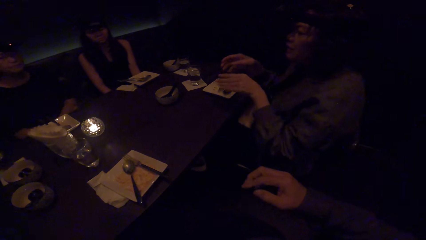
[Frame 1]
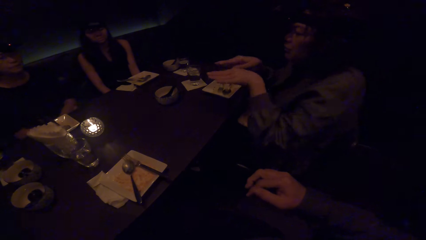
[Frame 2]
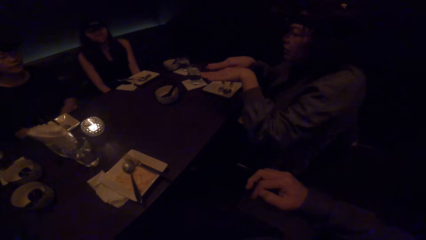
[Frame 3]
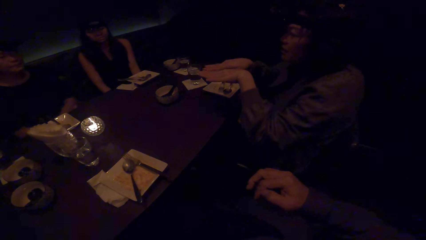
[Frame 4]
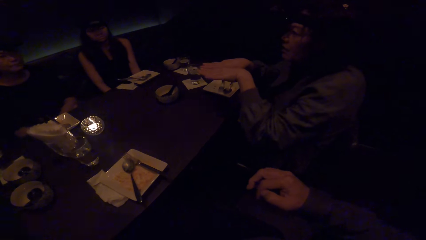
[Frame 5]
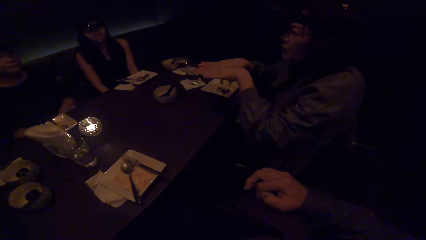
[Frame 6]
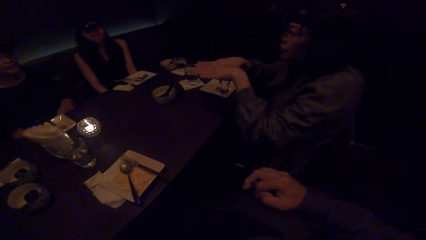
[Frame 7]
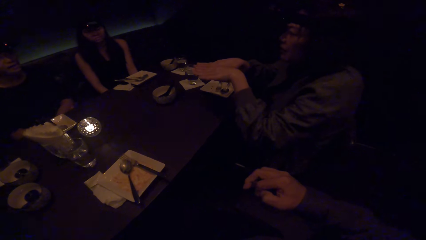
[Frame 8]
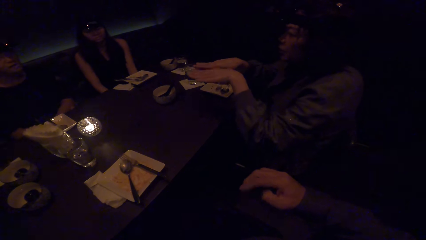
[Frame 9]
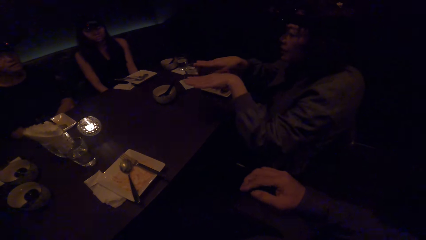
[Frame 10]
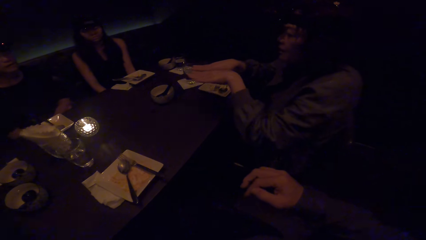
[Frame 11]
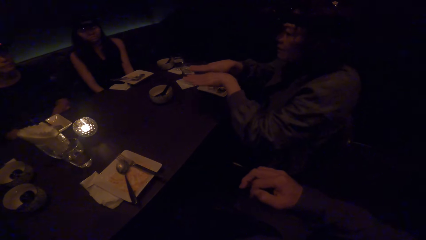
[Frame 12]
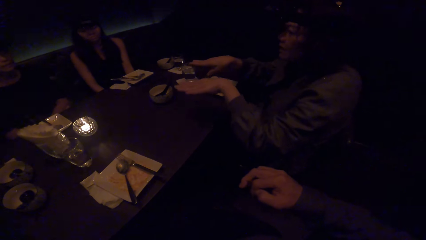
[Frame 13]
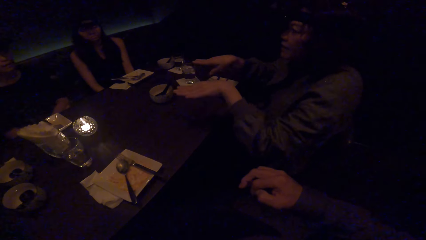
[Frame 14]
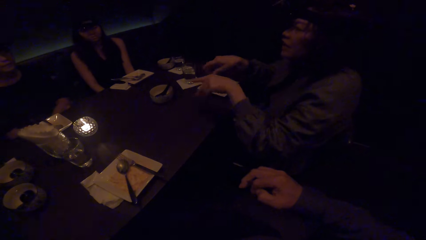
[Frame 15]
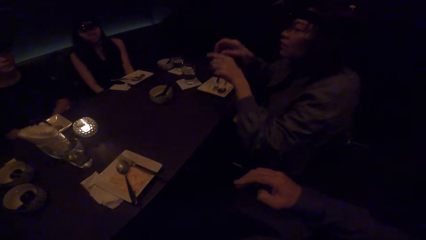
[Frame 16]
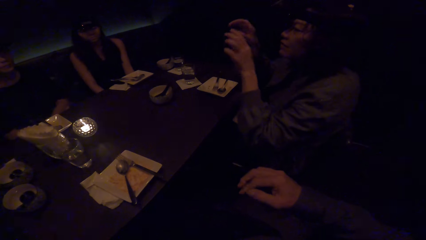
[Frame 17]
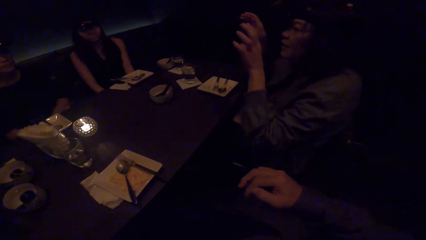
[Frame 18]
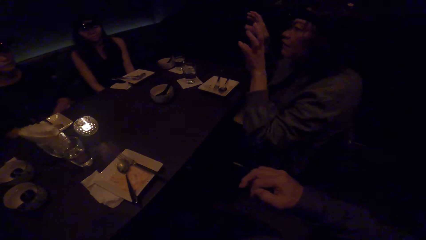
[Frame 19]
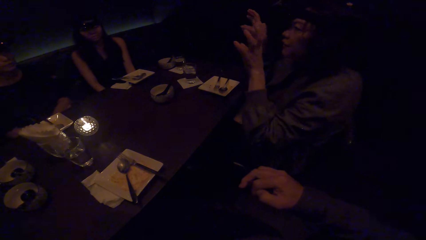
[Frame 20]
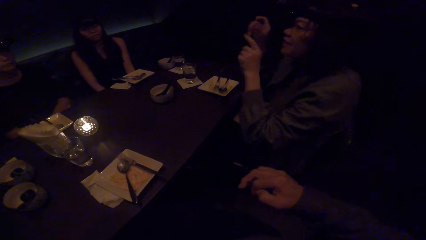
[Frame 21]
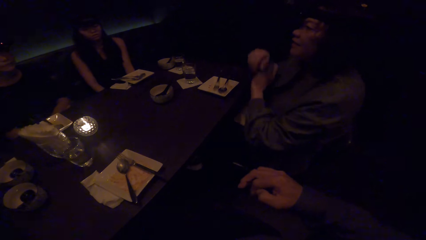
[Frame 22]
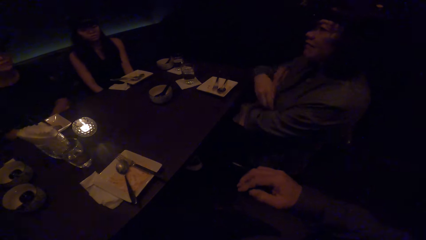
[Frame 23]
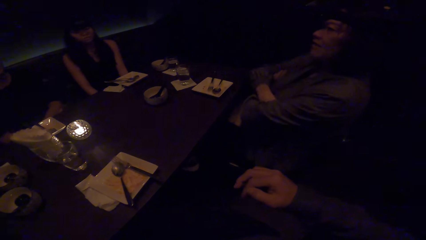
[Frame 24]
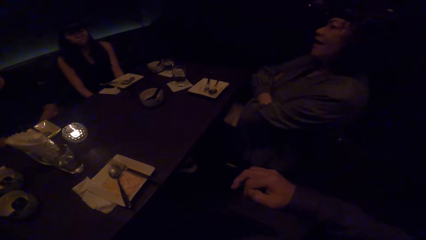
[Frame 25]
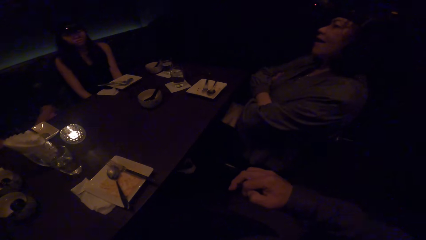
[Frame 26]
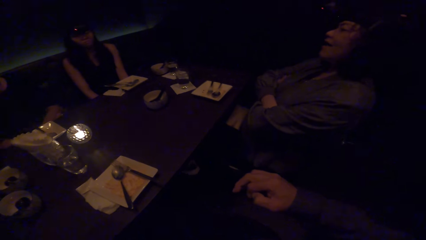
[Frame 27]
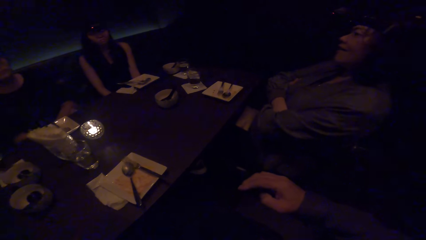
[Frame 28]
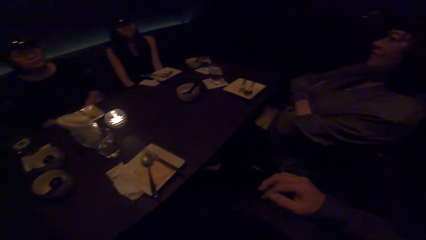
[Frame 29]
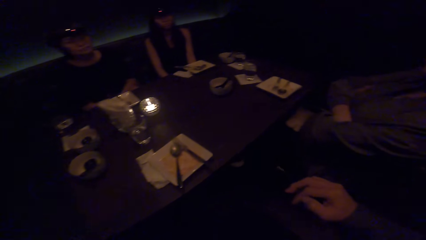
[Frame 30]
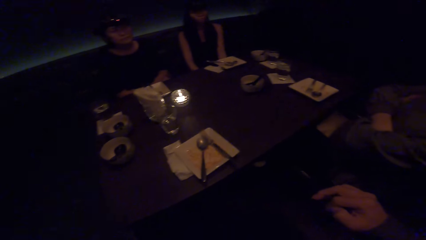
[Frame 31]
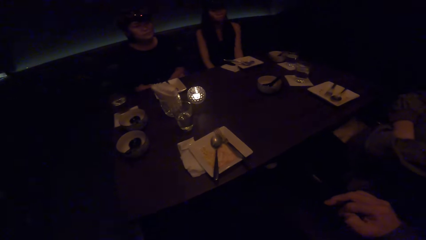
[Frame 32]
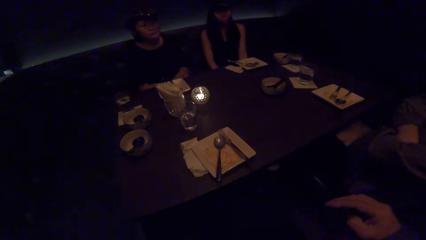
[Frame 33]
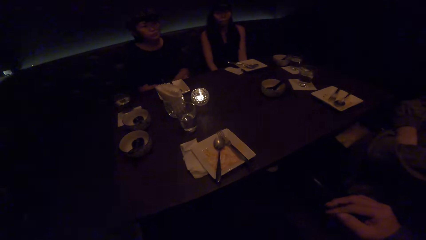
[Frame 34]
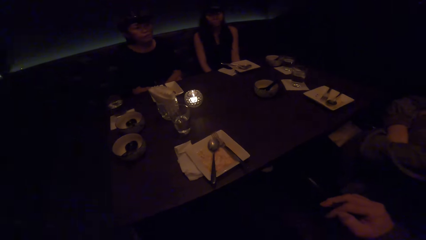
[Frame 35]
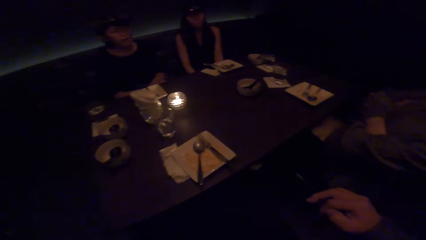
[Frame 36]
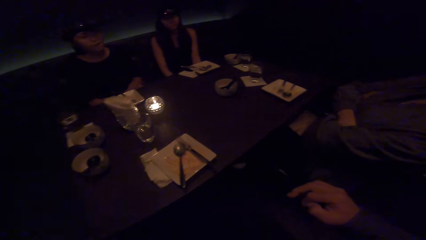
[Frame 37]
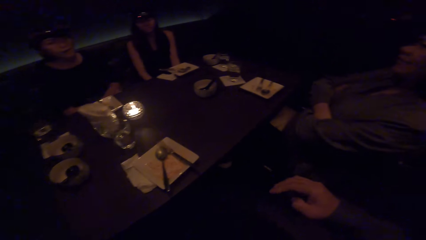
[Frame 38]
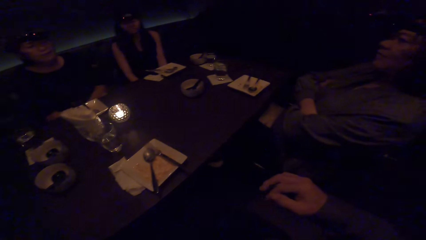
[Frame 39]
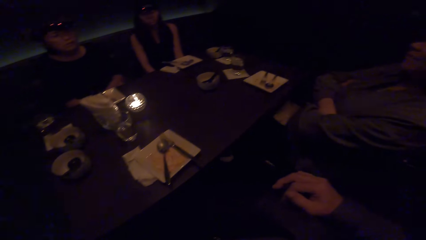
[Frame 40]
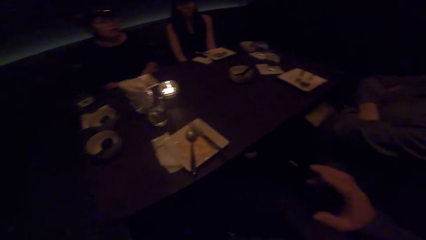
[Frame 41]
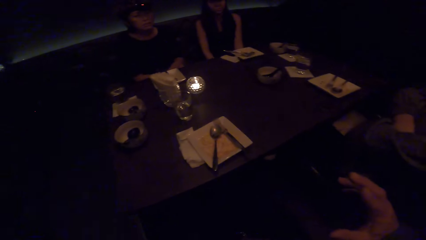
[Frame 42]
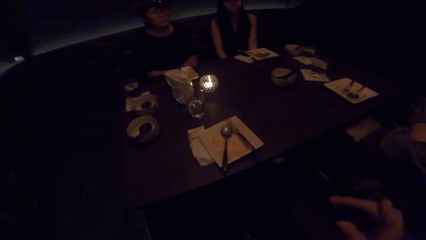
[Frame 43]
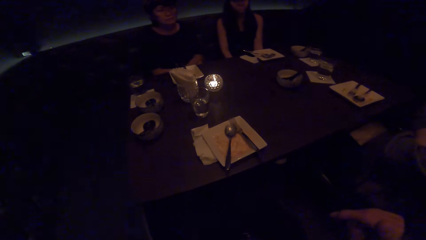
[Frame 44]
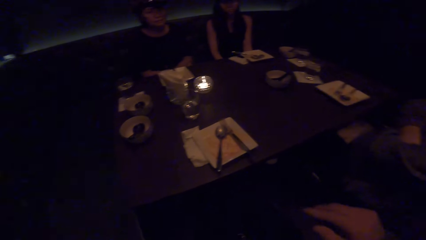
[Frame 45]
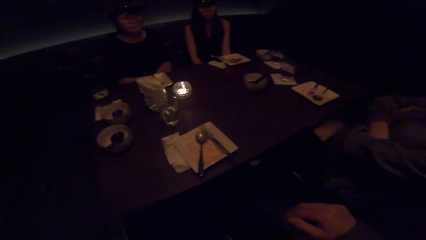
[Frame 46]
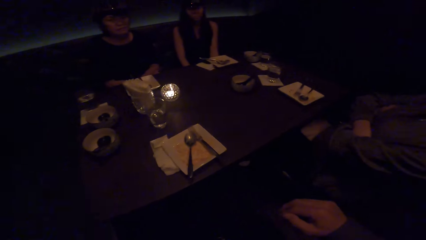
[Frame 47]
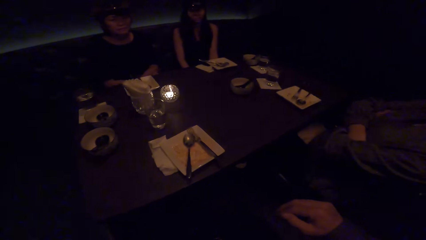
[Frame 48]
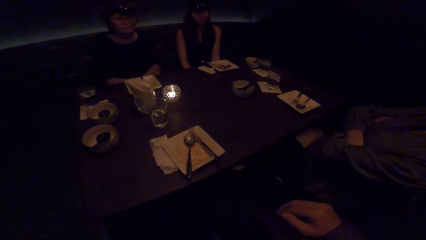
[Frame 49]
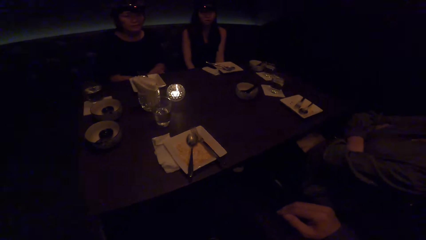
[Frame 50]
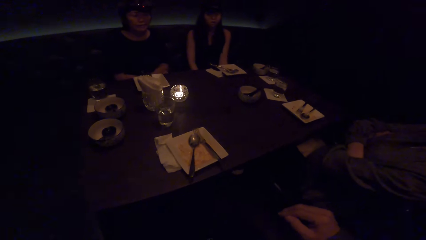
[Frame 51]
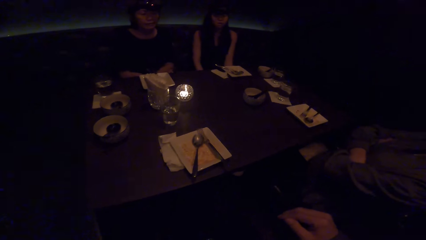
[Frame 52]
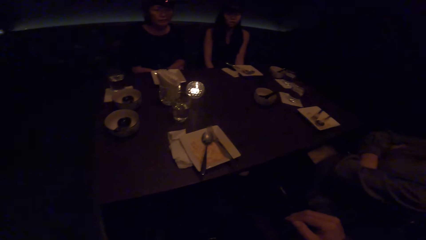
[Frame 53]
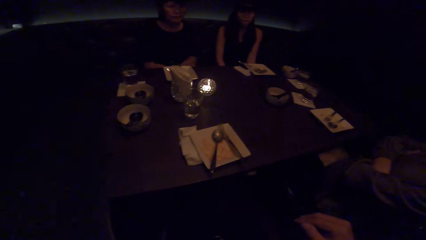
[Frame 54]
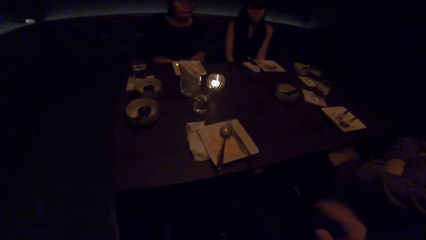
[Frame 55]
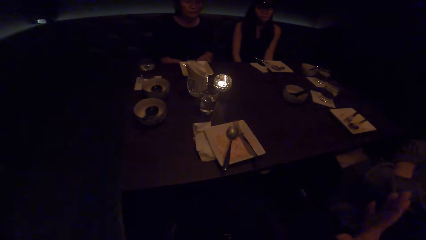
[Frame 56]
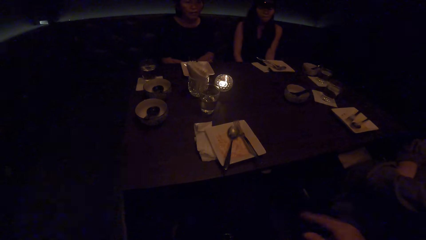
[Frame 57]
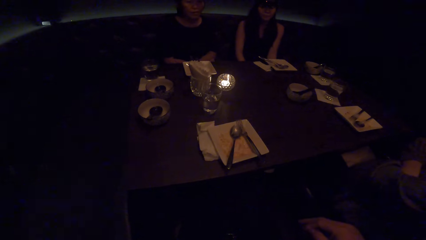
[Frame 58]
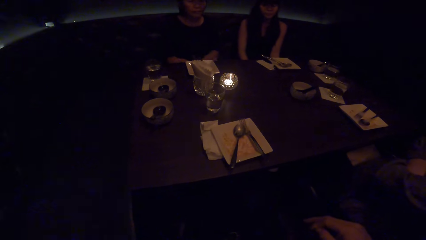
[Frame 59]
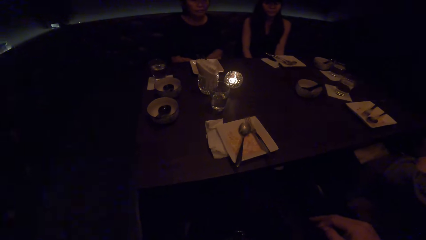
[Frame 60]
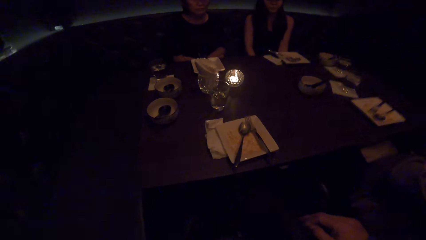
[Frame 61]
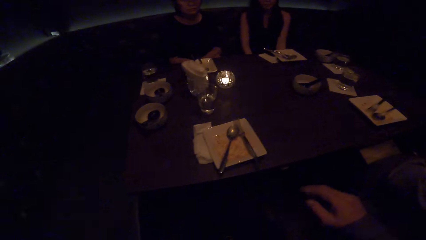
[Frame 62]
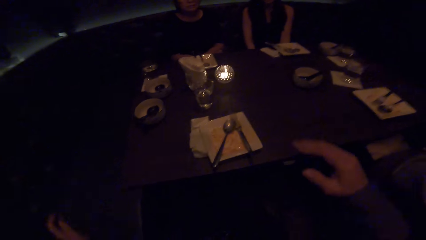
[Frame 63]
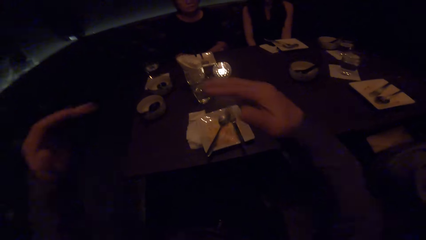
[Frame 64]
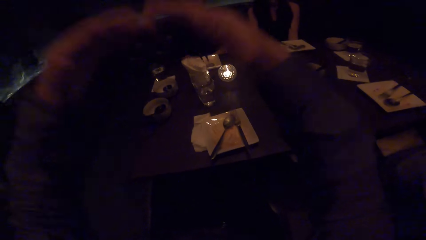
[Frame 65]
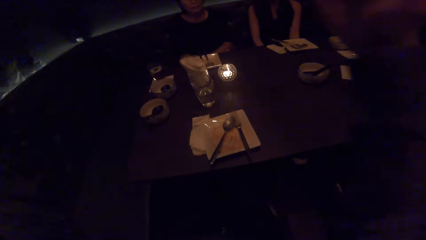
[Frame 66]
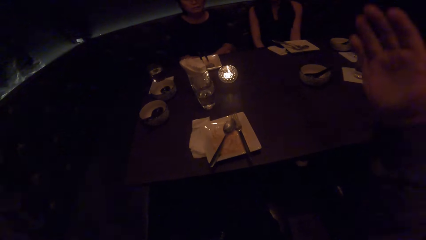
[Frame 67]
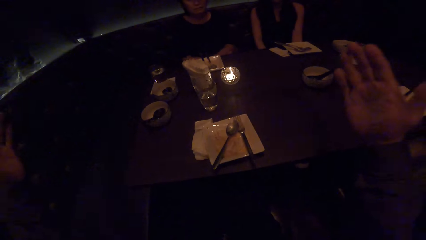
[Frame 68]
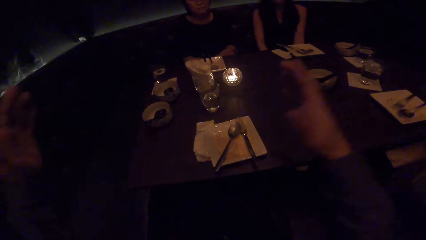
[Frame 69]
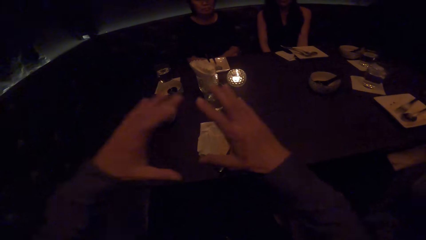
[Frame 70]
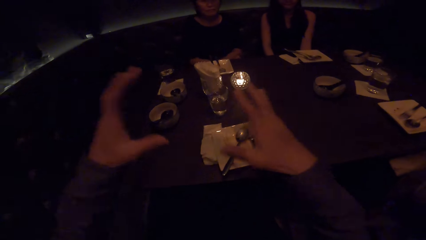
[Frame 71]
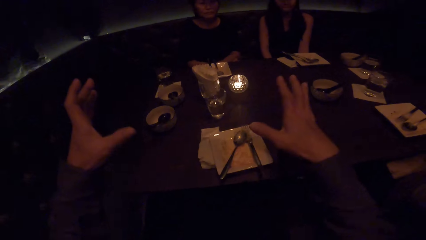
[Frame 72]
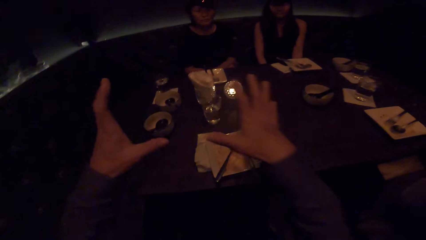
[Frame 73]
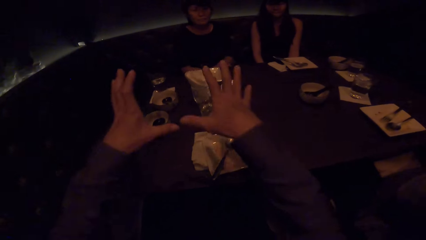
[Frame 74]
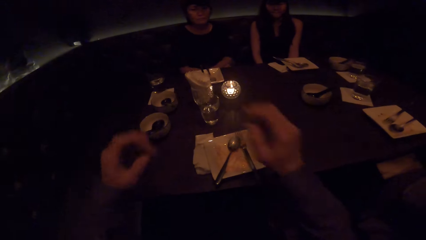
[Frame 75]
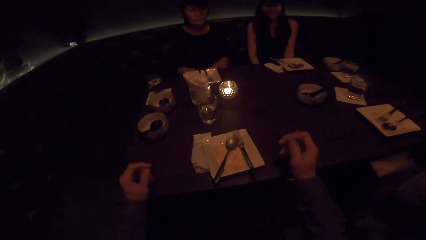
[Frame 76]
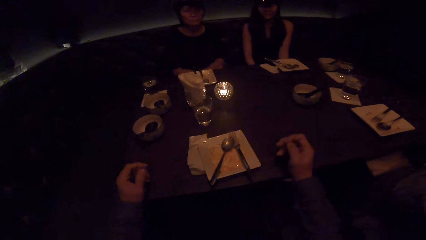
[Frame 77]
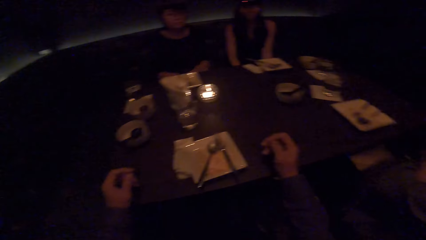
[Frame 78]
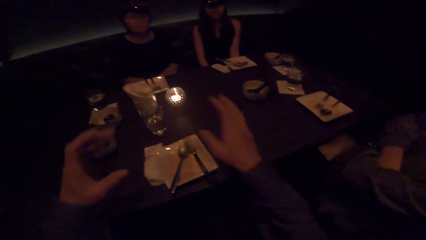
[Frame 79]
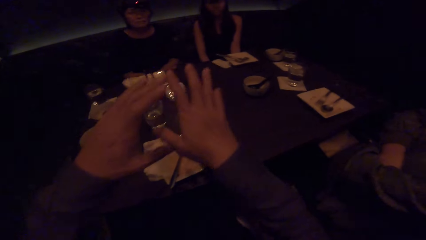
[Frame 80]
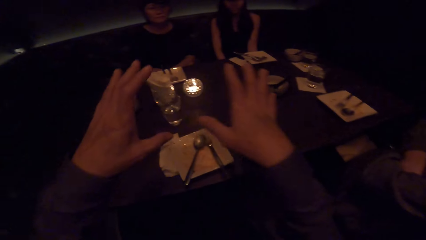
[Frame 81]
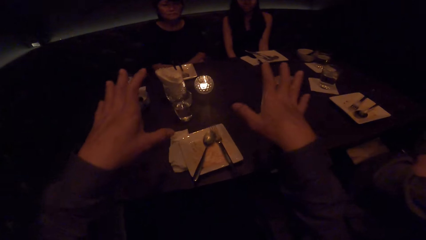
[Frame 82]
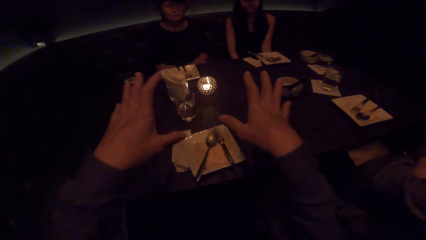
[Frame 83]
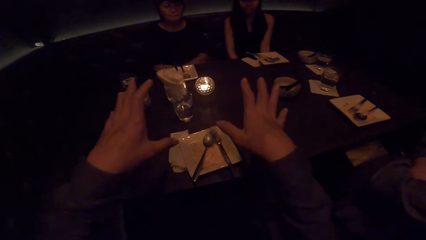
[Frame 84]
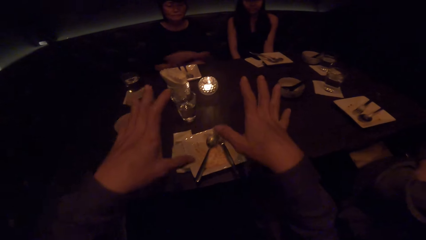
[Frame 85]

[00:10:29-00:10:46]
A woman moves both hands. The camera wearer moves his right hand and moves both hands. He talks to three women. One of the three women looks at the camera wearer. Another of the three women looks at the camera wearer.
